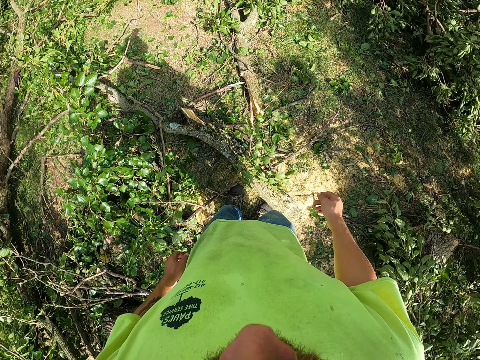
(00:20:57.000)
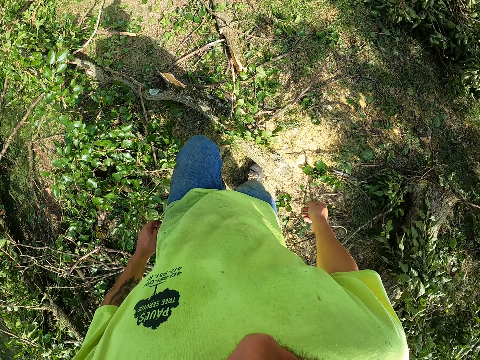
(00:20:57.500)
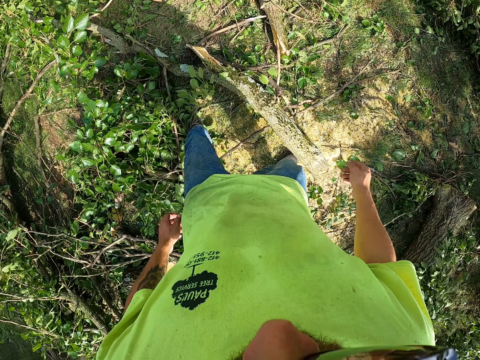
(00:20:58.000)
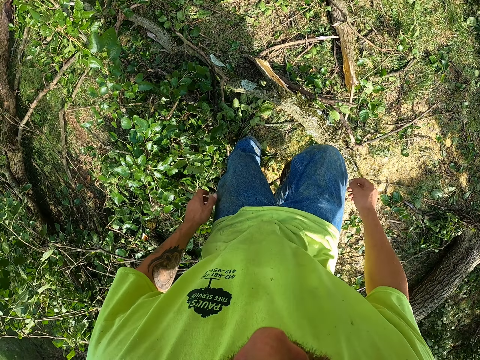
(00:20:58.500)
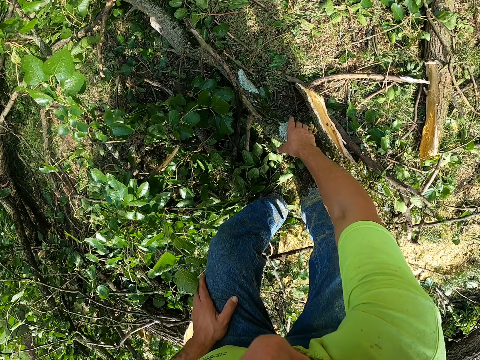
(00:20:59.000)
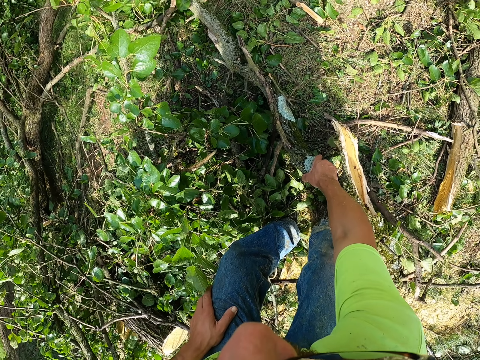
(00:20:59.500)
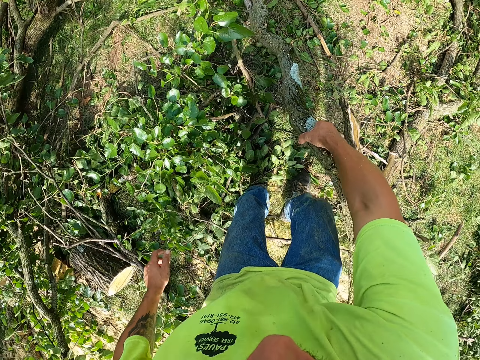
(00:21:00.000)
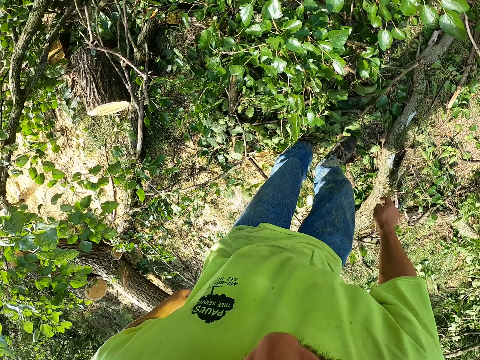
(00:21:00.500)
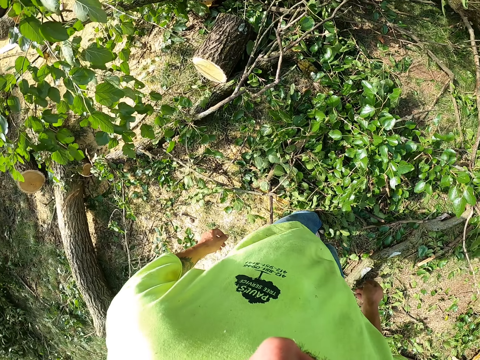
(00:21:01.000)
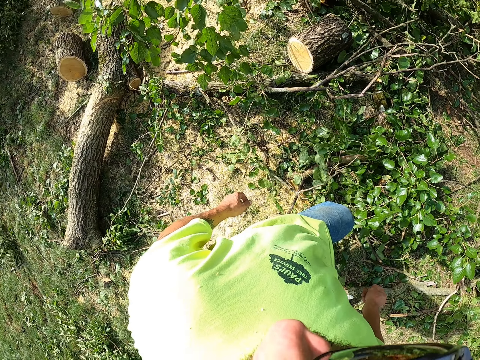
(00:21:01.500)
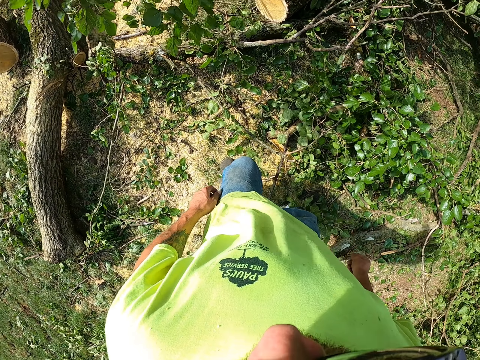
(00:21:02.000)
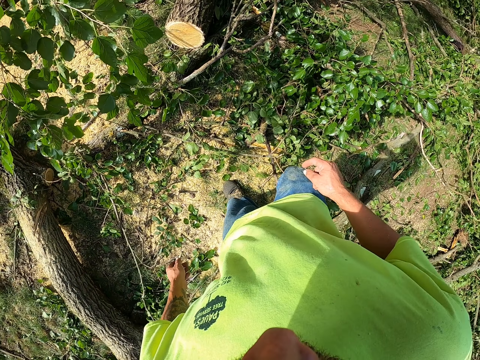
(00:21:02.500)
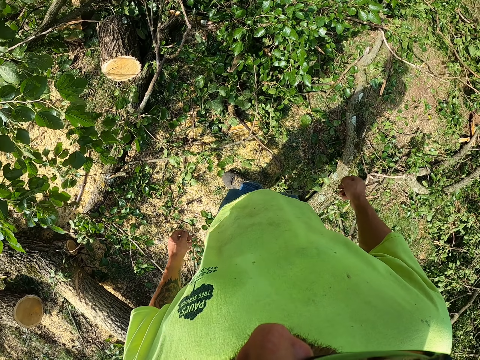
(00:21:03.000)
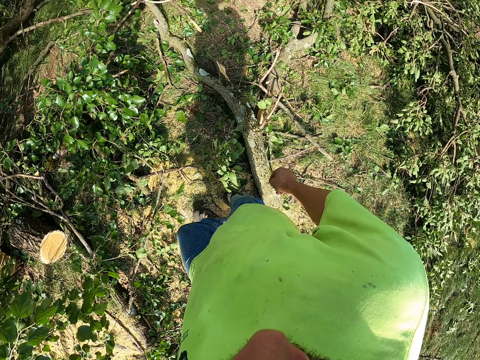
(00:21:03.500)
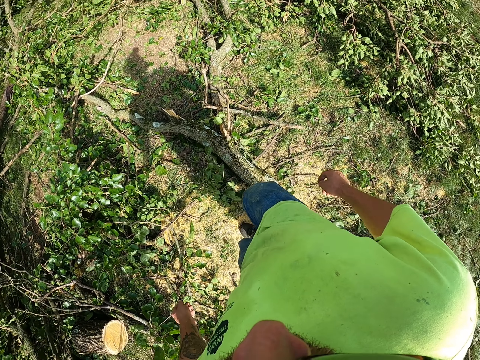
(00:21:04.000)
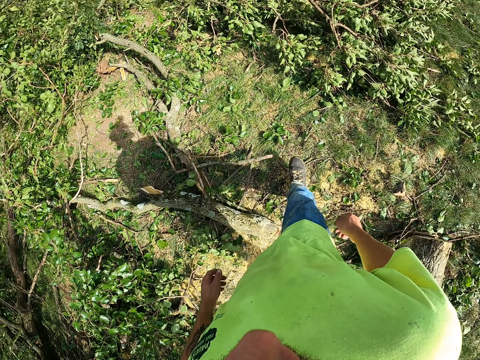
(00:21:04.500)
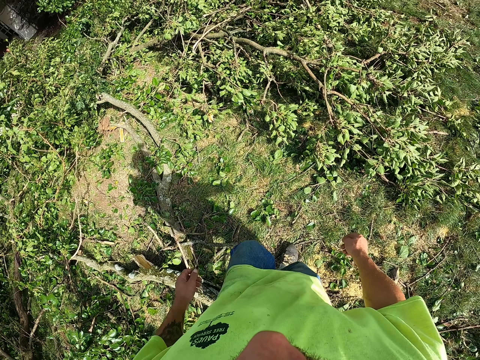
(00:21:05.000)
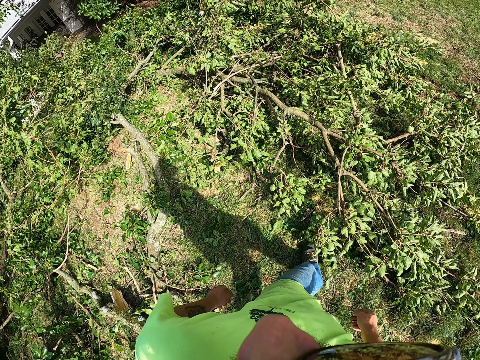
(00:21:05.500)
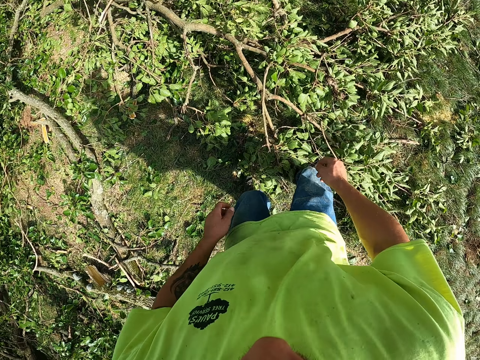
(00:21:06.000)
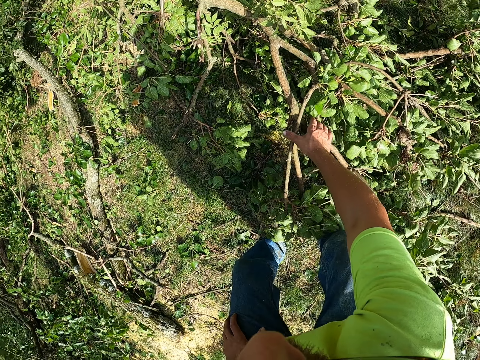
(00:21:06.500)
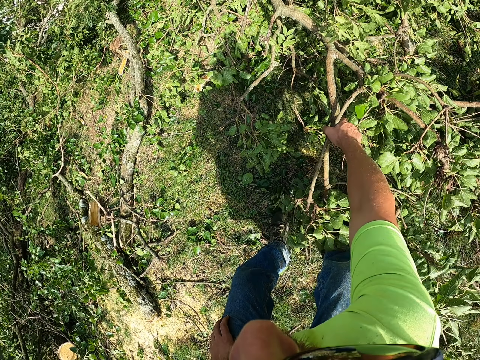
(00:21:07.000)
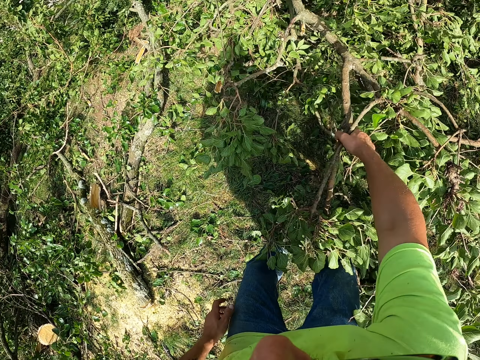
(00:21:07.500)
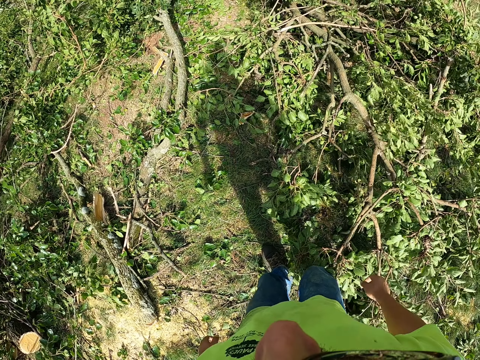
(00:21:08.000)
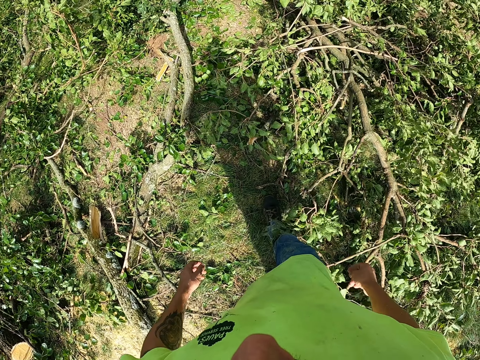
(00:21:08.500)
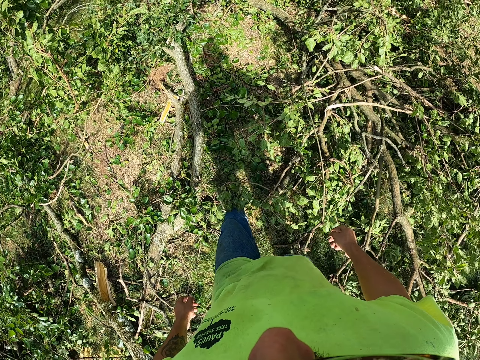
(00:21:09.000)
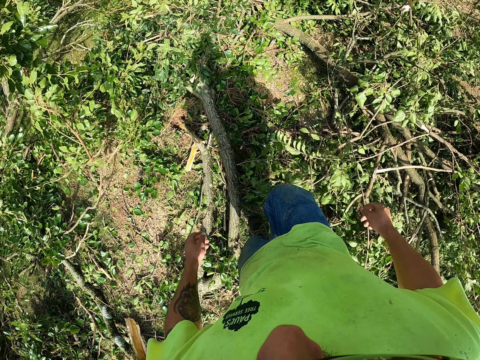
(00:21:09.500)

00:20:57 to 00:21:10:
The camera wearer picks up a branch from the ground with his right hand. He drops the branch in his right hand on the ground. He picks up the branch from the ground with his right hand. He drops the branch in his right hand on the ground.

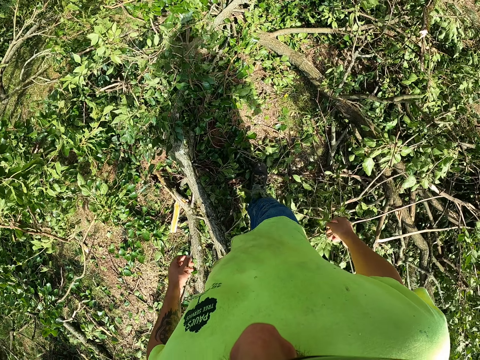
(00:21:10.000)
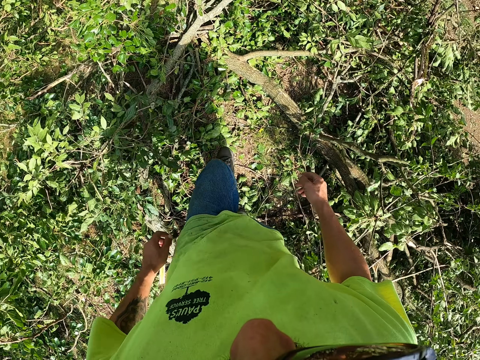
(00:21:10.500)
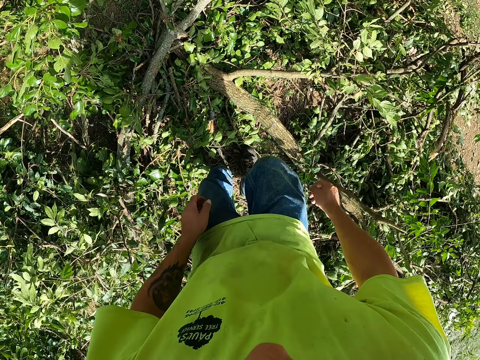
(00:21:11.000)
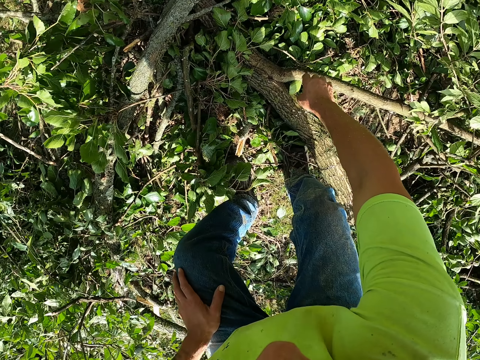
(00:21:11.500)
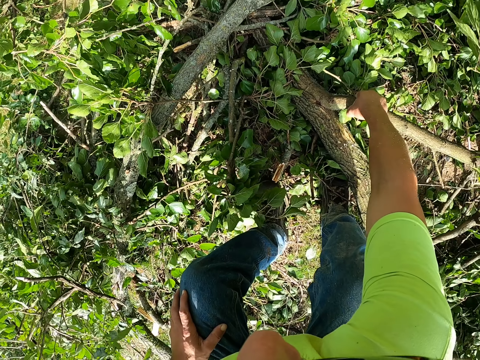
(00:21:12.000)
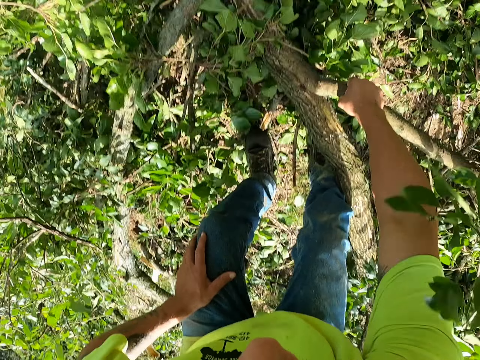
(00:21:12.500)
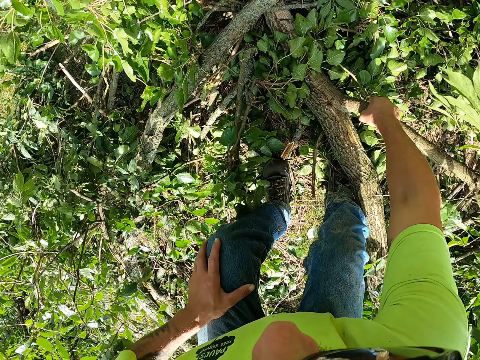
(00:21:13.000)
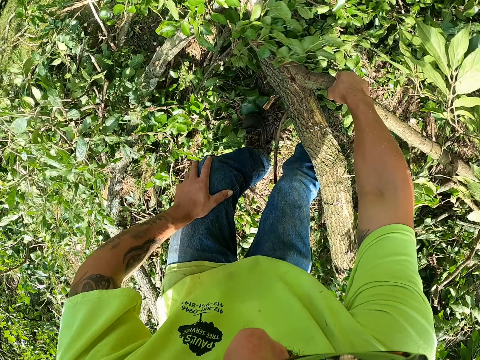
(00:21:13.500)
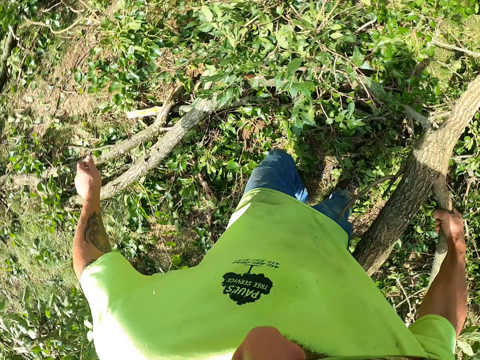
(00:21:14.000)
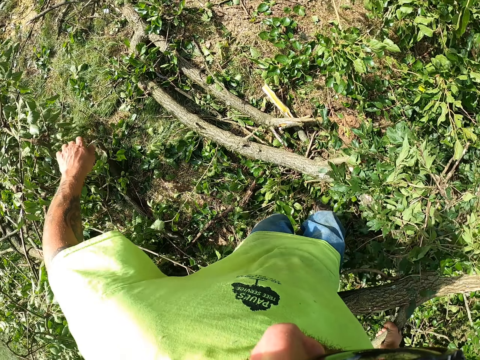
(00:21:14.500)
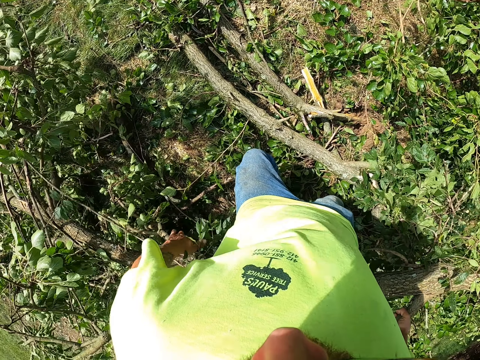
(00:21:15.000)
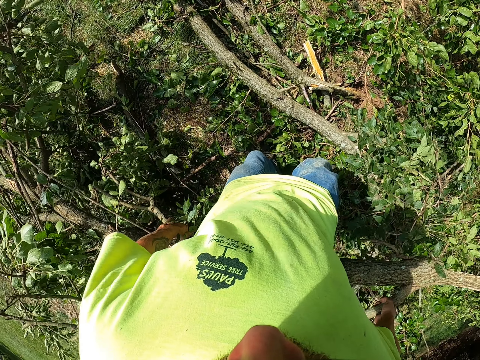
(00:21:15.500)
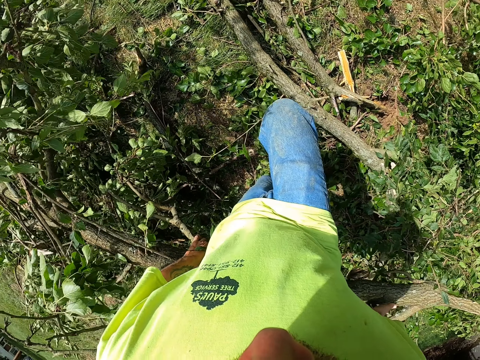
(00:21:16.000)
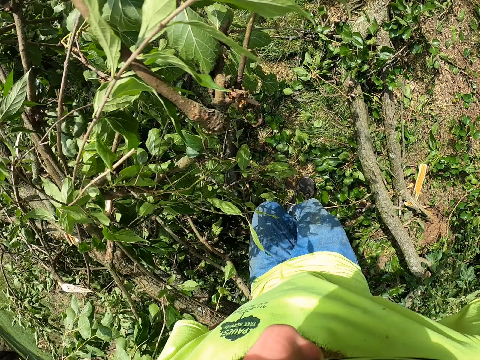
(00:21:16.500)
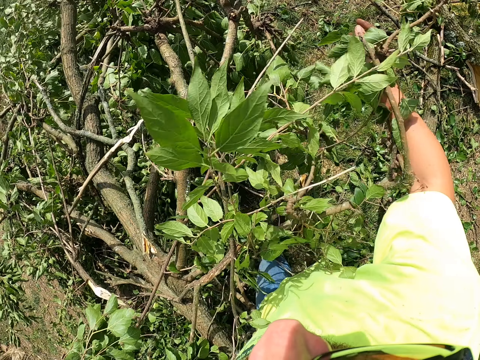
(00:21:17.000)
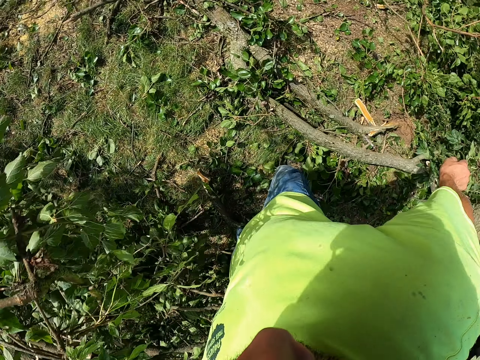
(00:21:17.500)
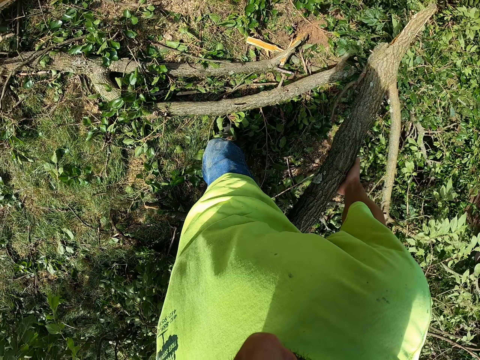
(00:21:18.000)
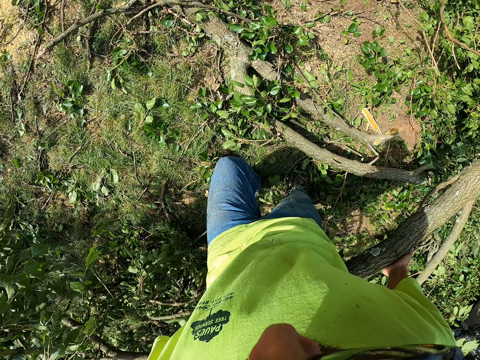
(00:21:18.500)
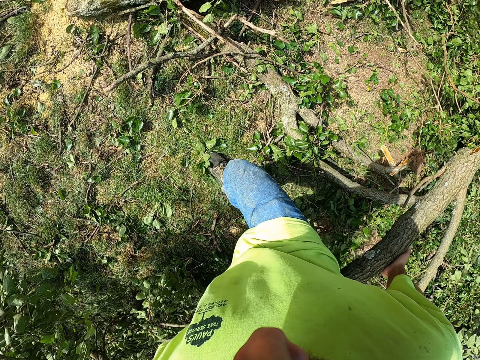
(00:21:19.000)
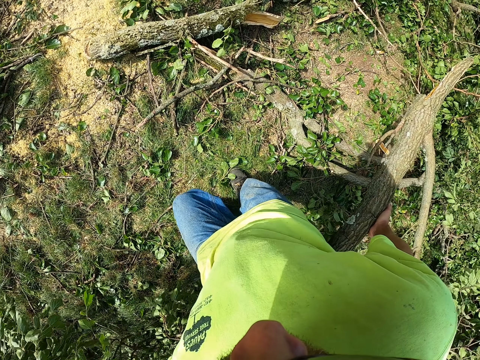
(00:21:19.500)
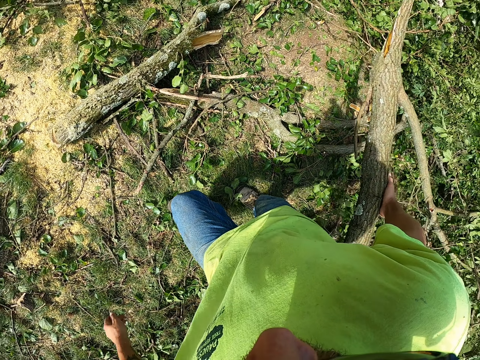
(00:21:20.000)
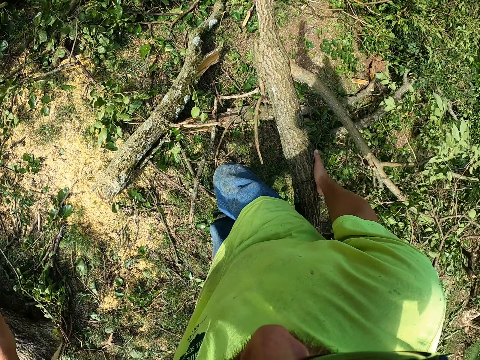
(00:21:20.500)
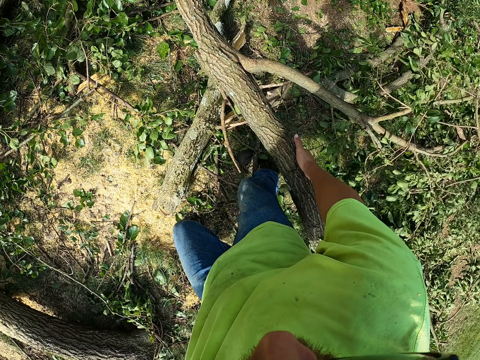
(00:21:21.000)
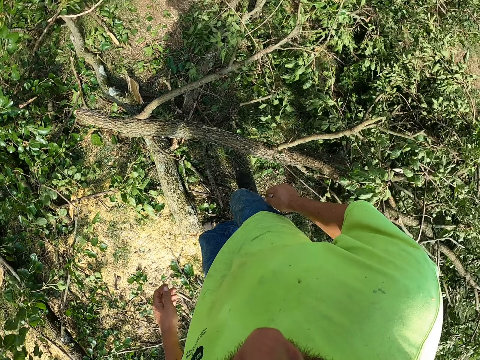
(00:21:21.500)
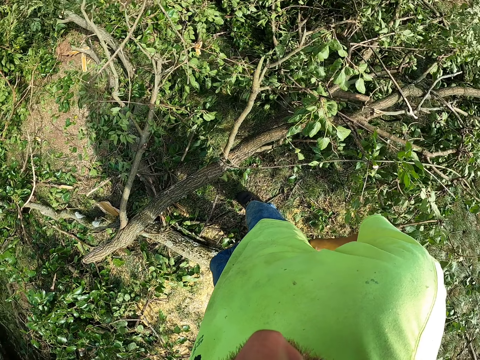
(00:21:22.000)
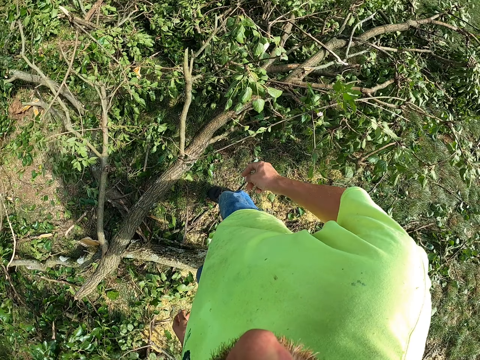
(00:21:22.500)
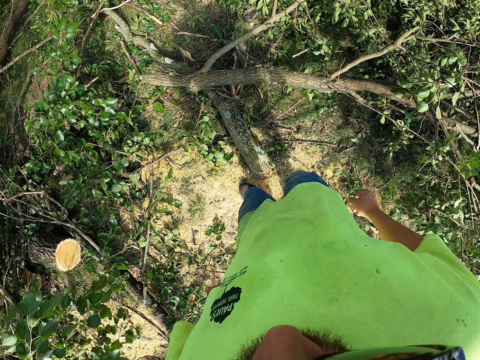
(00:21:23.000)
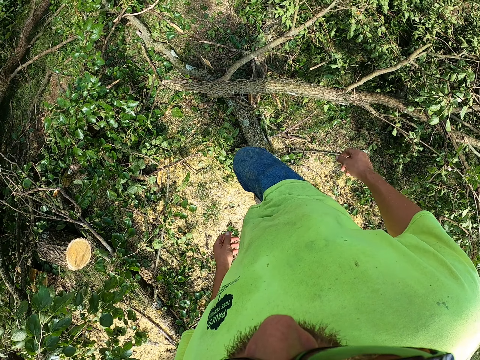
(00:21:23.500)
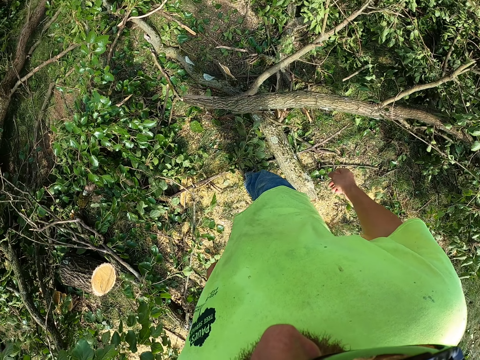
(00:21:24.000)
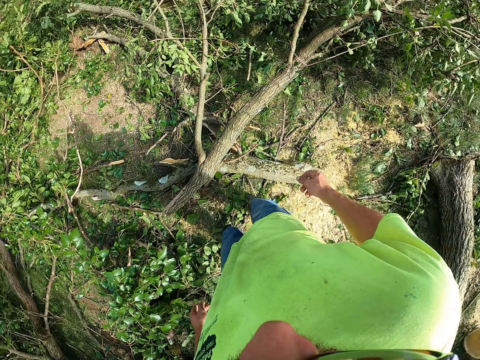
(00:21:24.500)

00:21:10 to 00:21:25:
The camera wearer places his left hand on his left leg. He picks up a branch from the ground with his right hand. He holds the branch with his left hand. He holds the branch with his right hand. He moves a tree. He drops the branch in his right hand on the ground. He cleans his right hand on his shirt.
